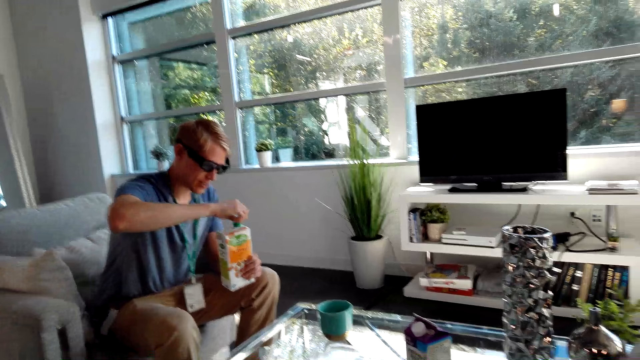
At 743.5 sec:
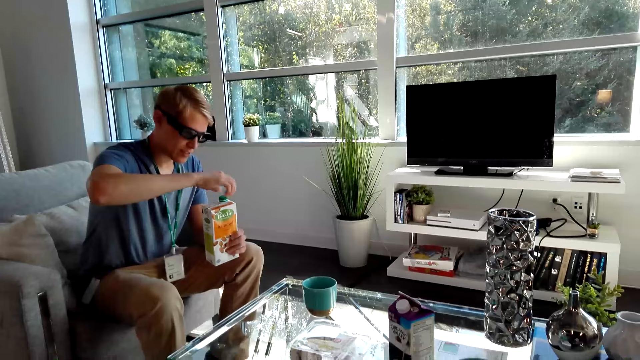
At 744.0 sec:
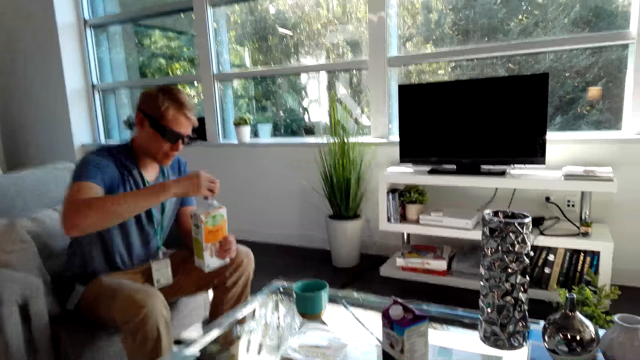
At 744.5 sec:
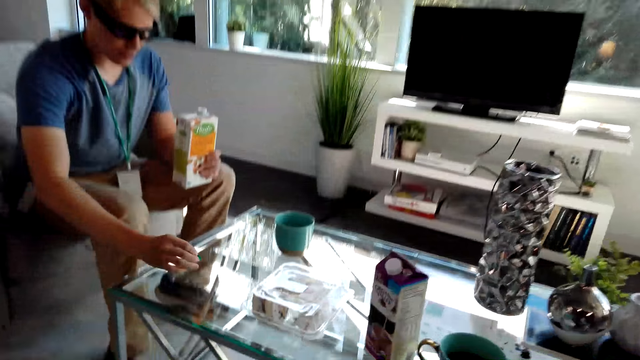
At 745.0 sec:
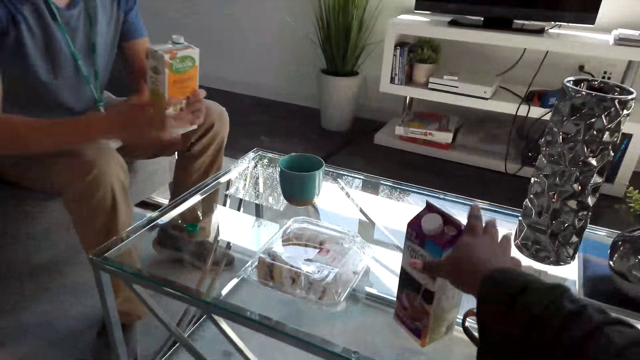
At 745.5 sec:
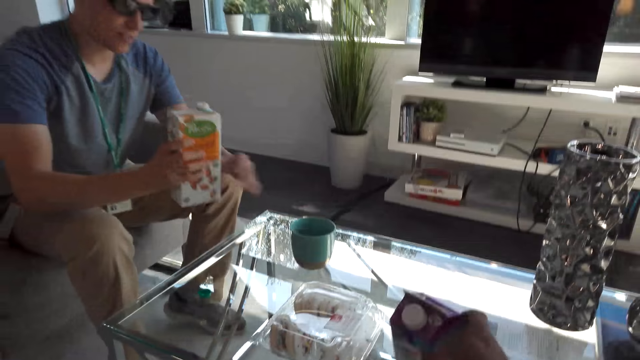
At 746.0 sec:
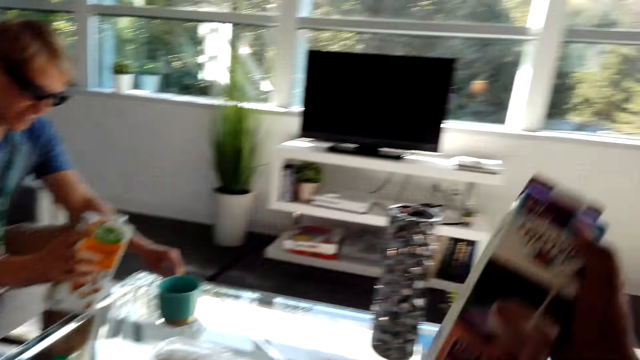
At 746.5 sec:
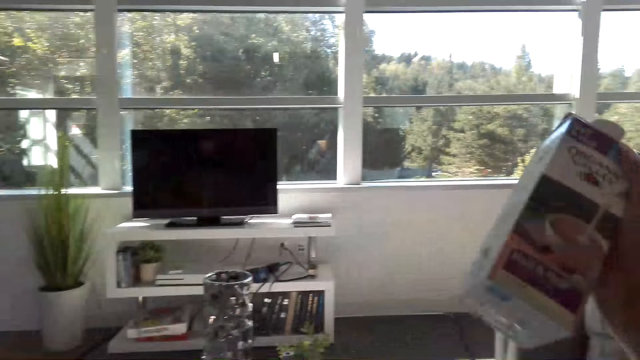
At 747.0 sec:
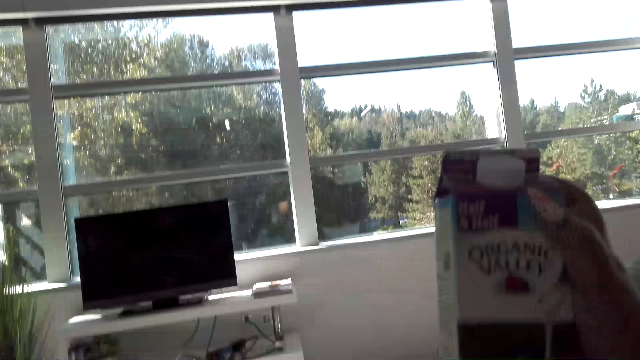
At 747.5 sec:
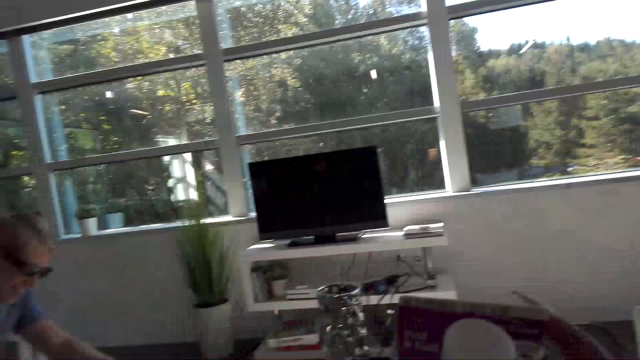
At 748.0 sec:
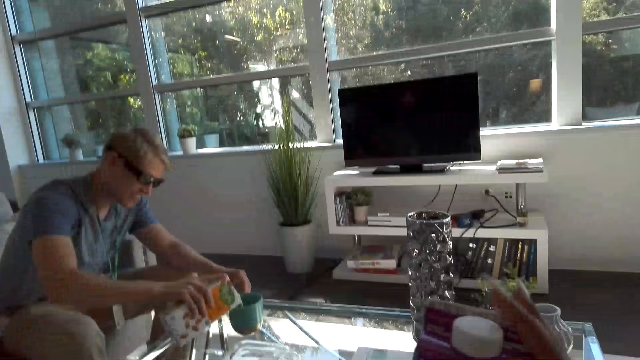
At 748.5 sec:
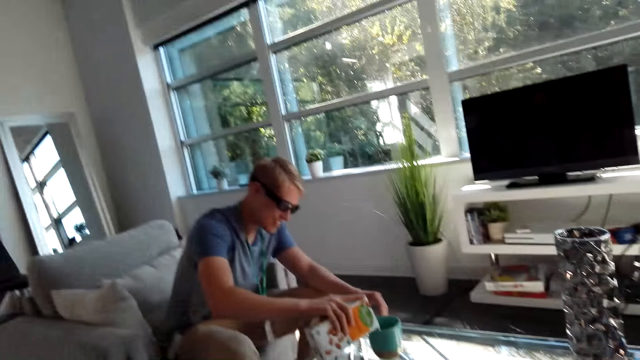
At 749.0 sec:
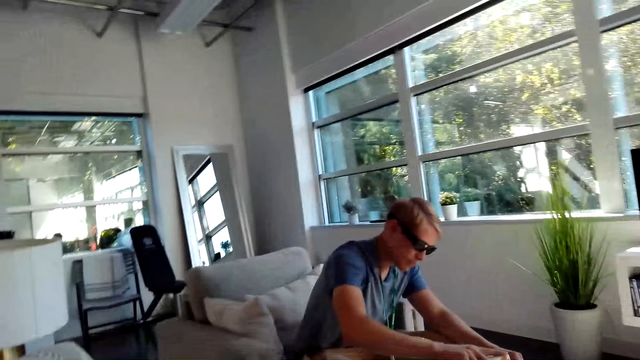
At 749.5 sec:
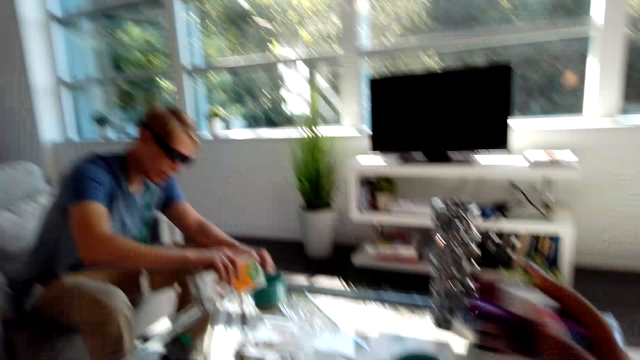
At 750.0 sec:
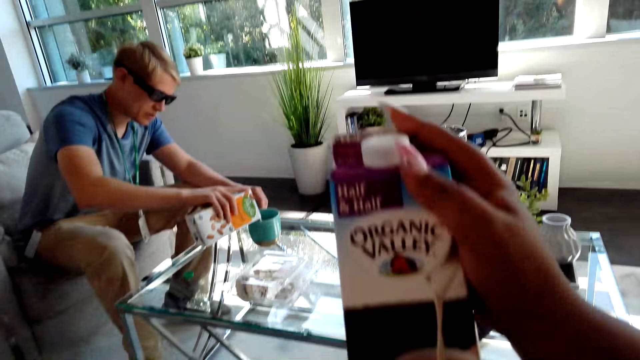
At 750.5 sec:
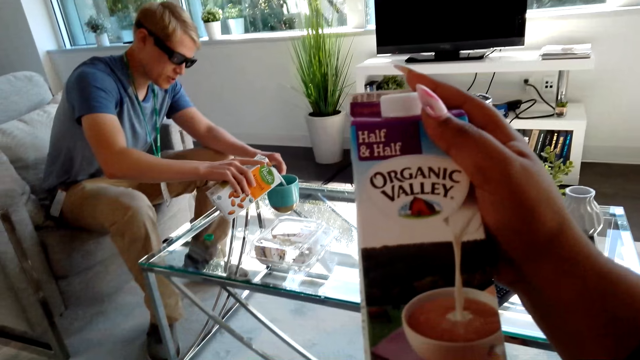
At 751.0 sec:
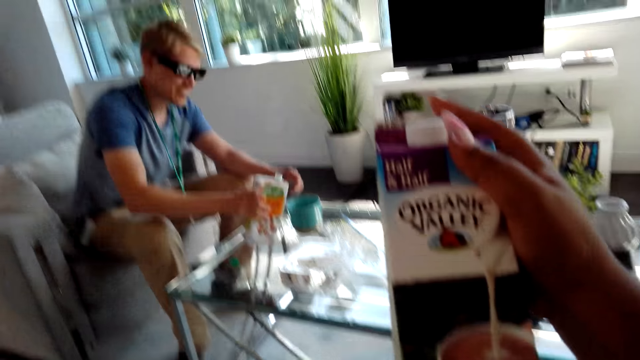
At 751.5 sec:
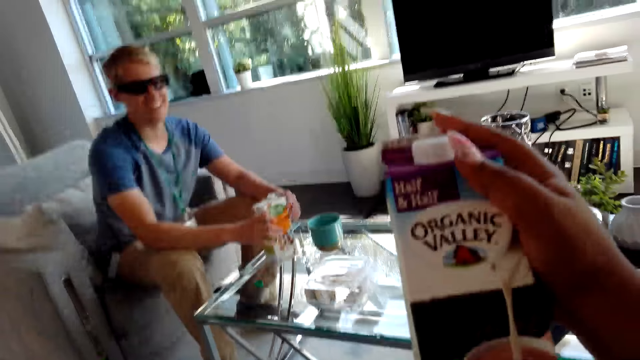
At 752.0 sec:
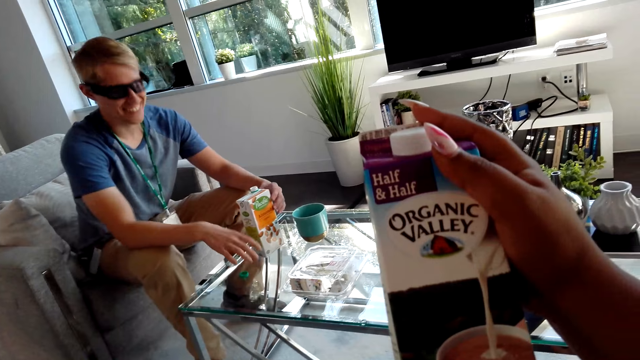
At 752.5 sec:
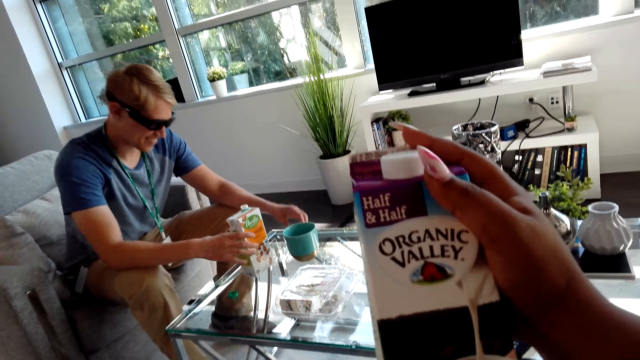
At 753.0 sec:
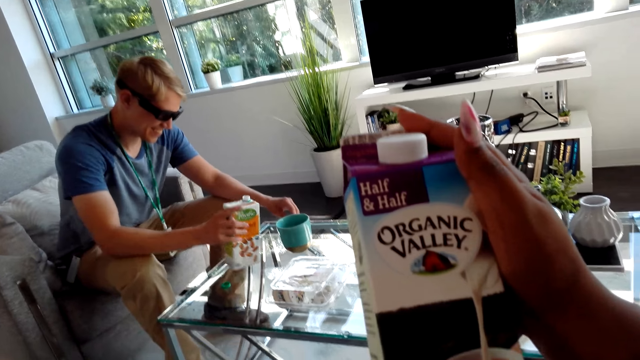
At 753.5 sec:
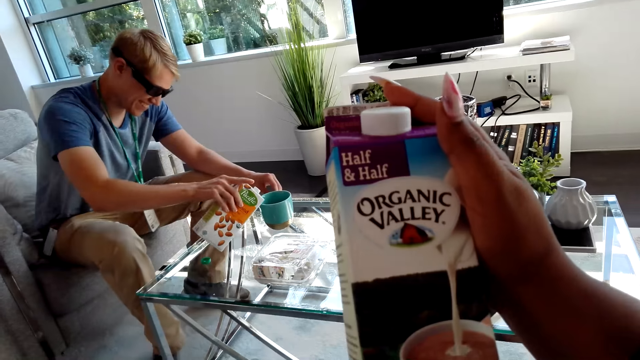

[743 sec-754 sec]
A male places the lid on the table. The camera wearer picks up the Organic Valley box from the table. They shake the box with hand. They look at the box. The male places the box on the table.

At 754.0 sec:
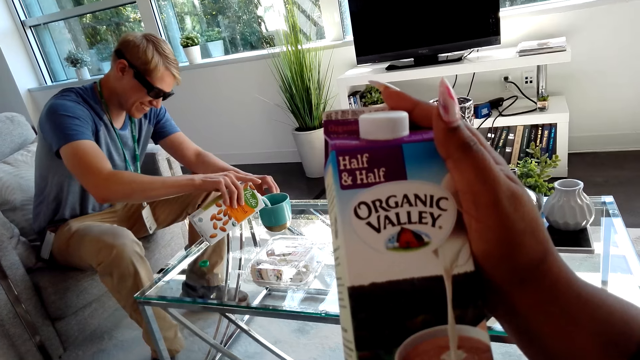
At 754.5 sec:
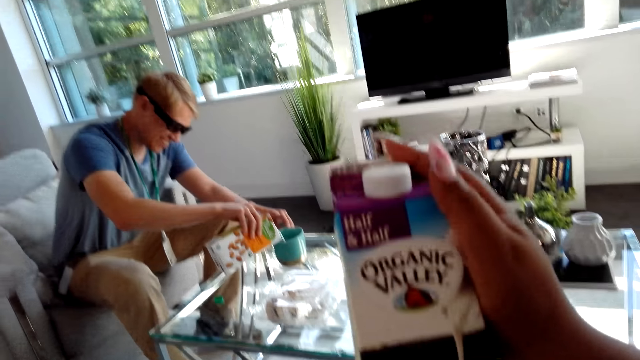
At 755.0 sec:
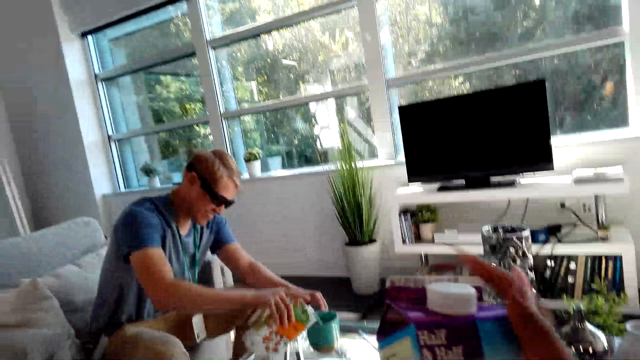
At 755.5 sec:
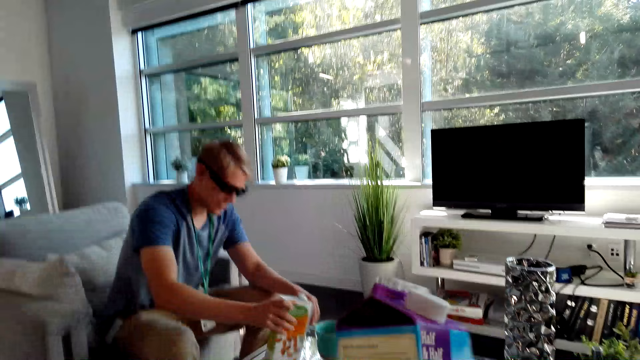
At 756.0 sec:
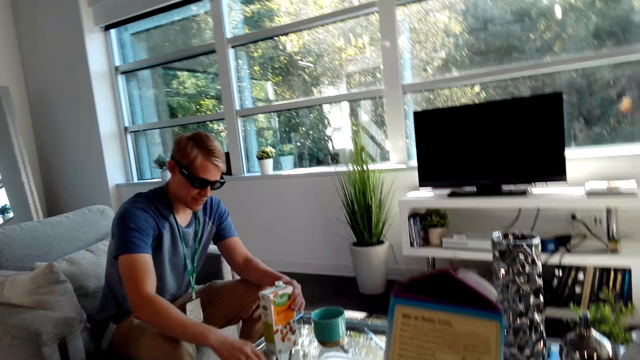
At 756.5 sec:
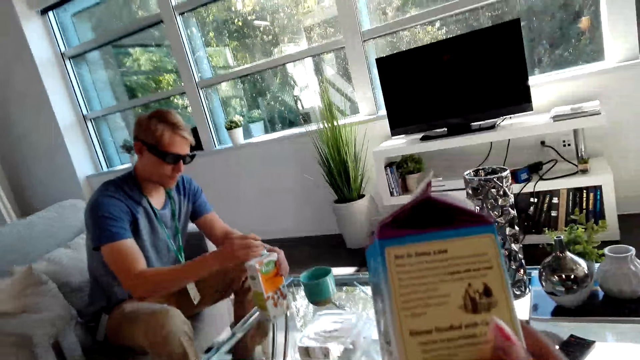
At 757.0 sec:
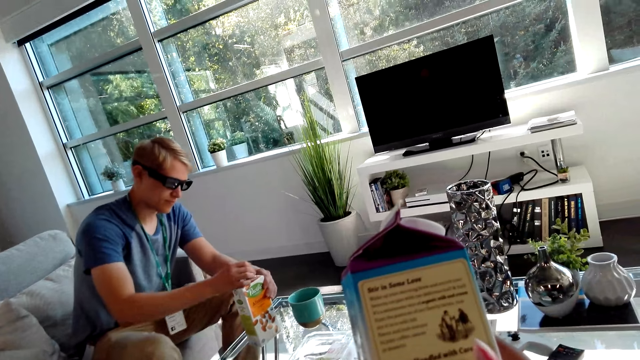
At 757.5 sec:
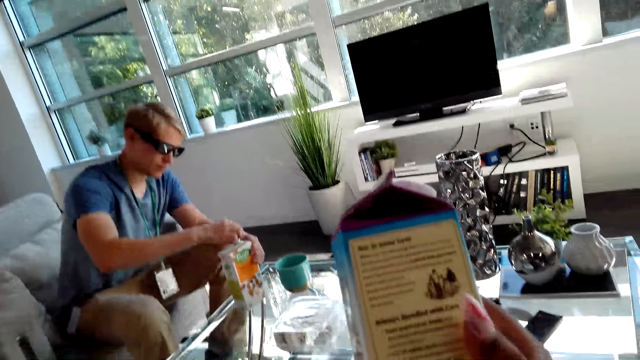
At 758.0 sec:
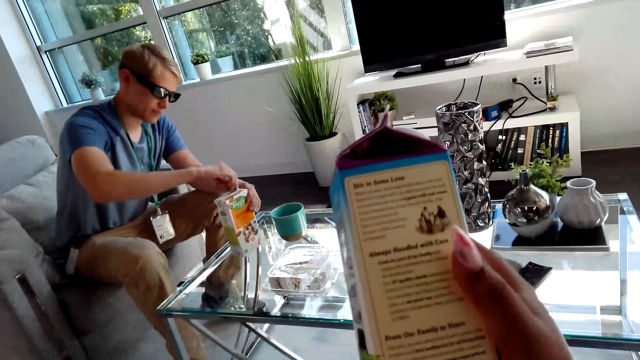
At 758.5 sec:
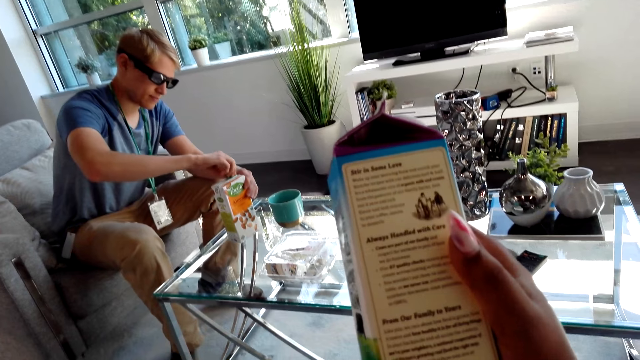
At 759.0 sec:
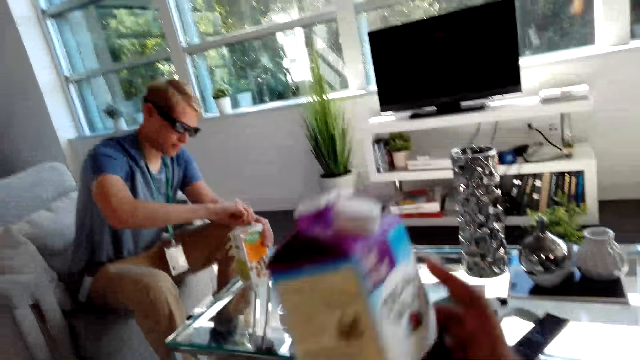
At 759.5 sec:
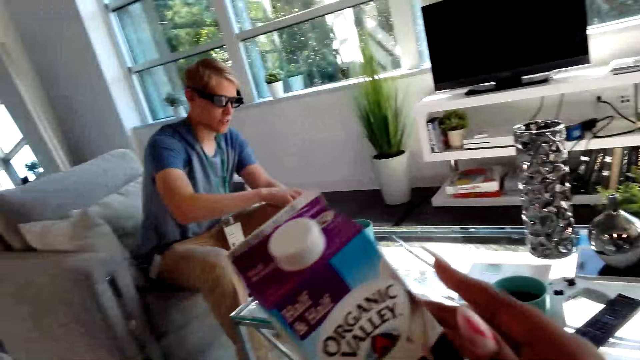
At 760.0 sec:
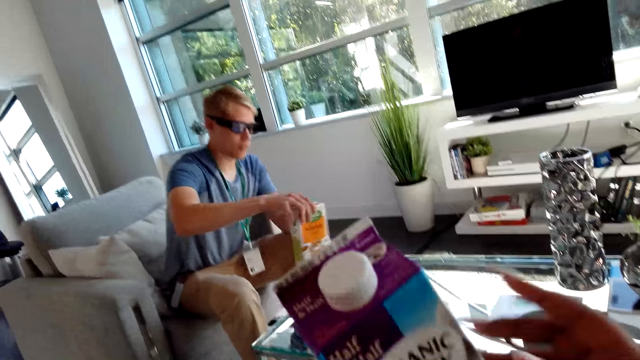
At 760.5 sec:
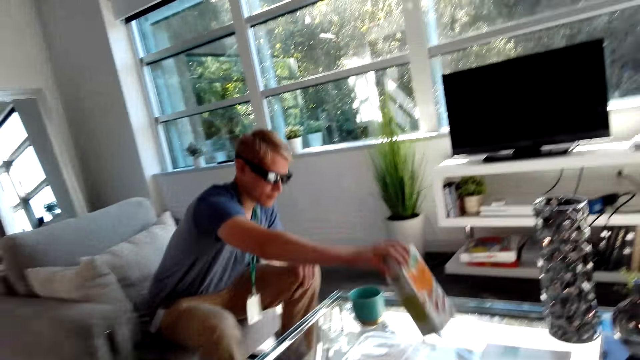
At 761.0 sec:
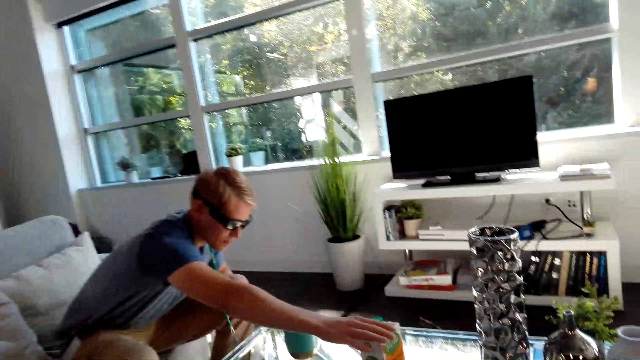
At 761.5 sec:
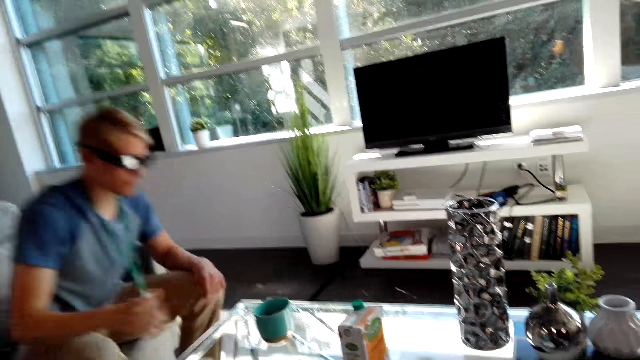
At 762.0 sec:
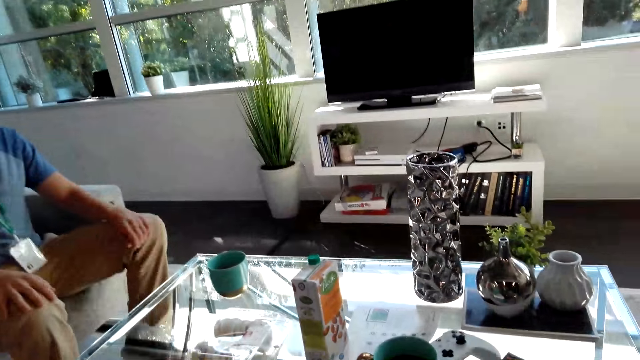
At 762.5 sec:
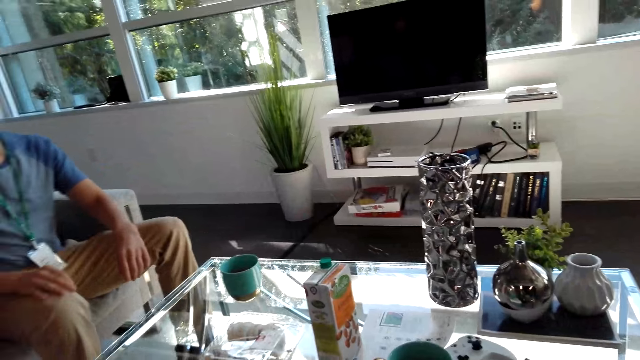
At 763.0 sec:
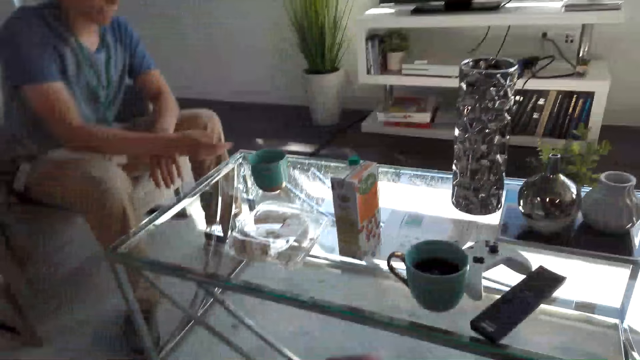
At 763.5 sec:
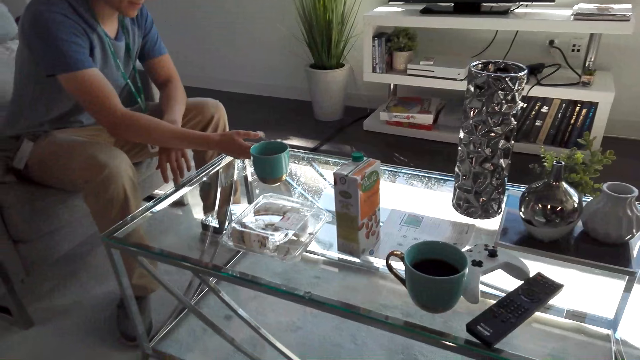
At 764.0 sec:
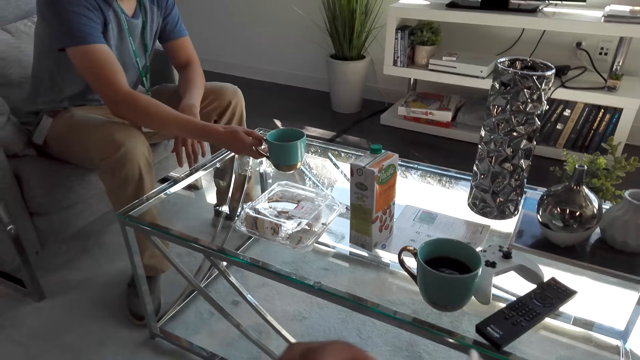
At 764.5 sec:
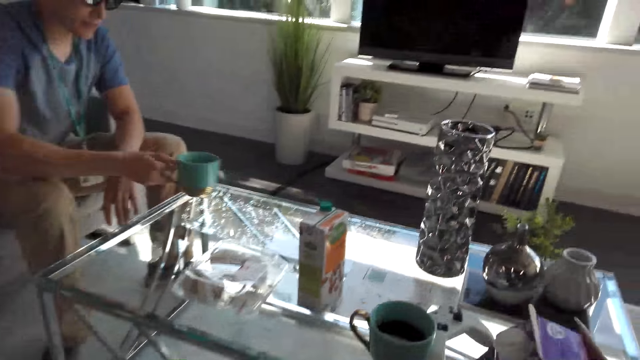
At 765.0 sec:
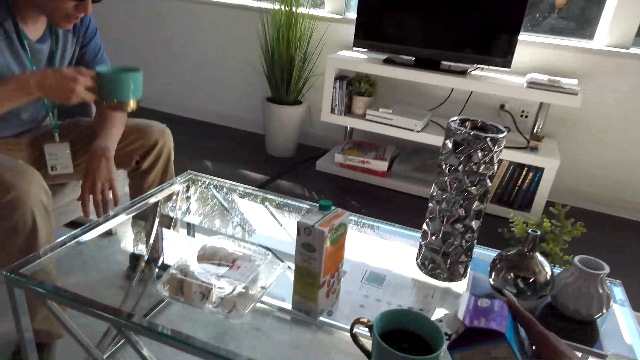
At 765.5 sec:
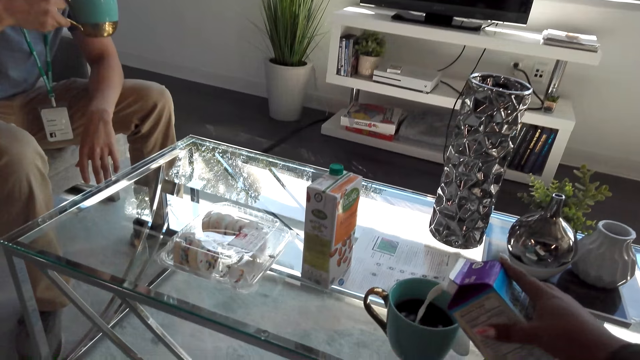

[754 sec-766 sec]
A male pours milk on the cup. The camera wearer pours something in the cup. The male picks up the lid from the table and covers the box with the lid. The camera wearer looks at the box. The male places the box on the table. The camera wearer pours the milk on the cup.
